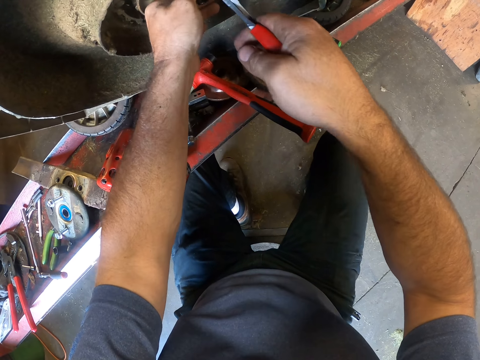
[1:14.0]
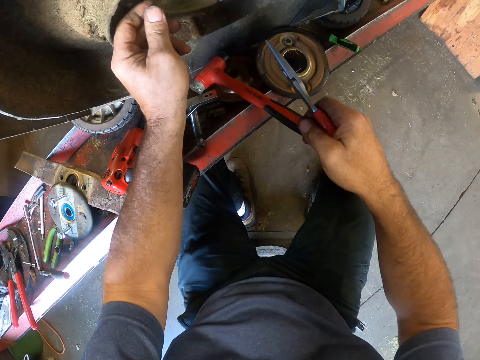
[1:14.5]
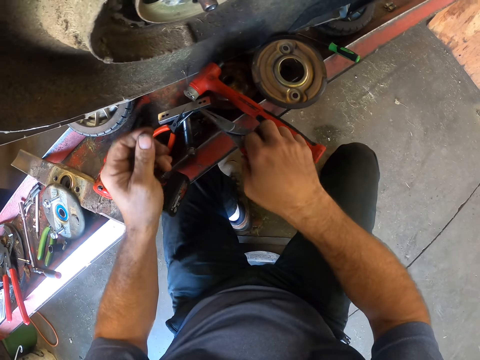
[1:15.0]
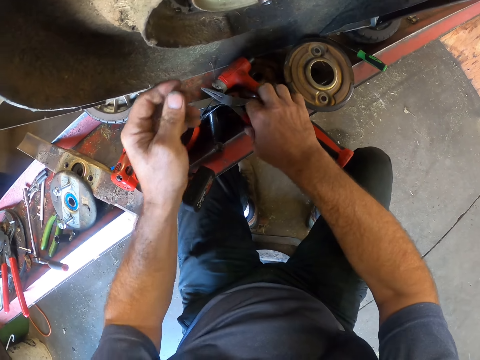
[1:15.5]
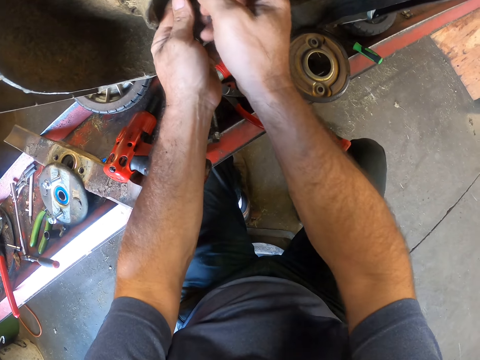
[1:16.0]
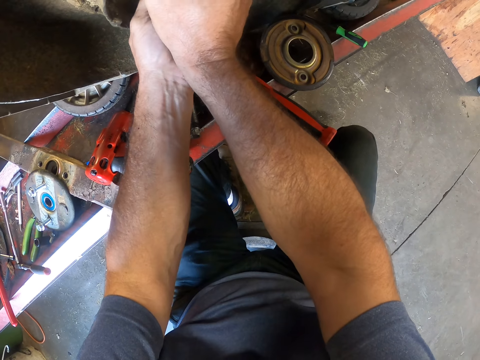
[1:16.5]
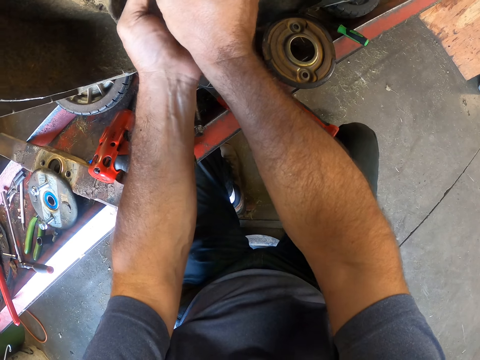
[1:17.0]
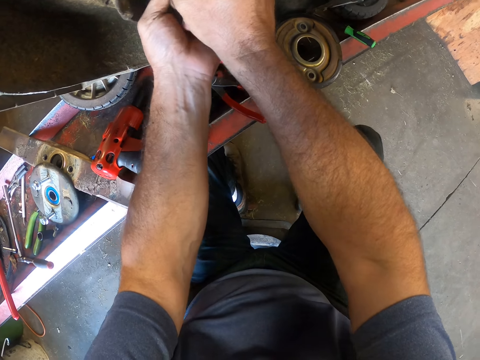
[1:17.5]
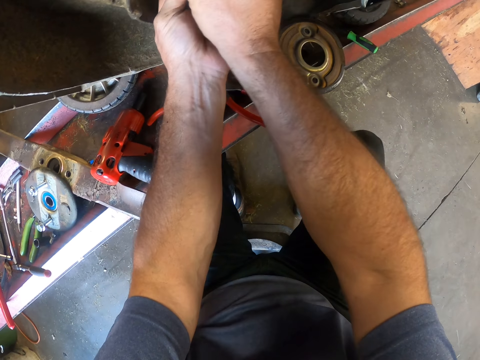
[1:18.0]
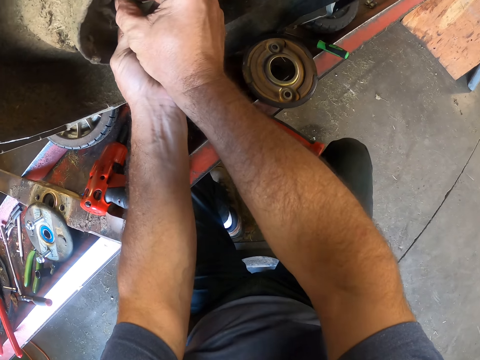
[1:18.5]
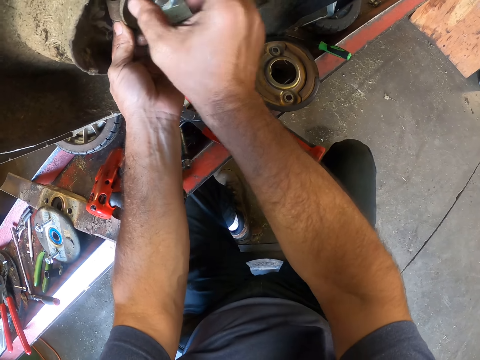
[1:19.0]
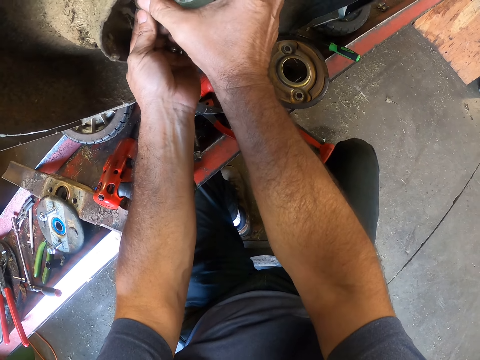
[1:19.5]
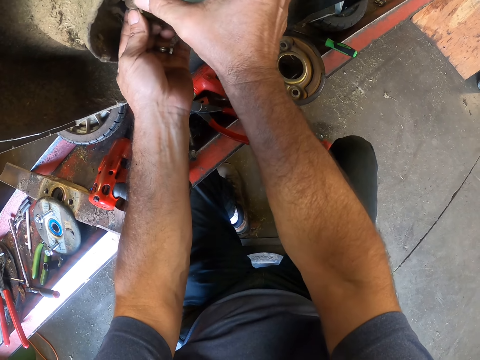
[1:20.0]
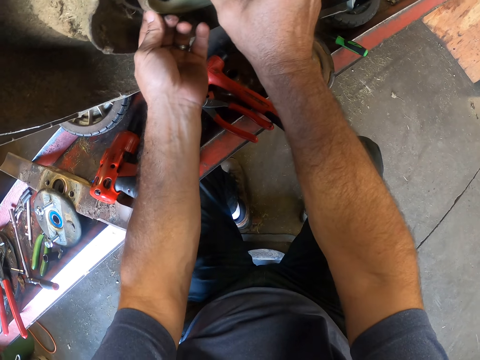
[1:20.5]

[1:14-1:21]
The camera wearer drops the plier on the lift hanger. They adjust the blade adaptor with both hands. They tighten something with their hands.

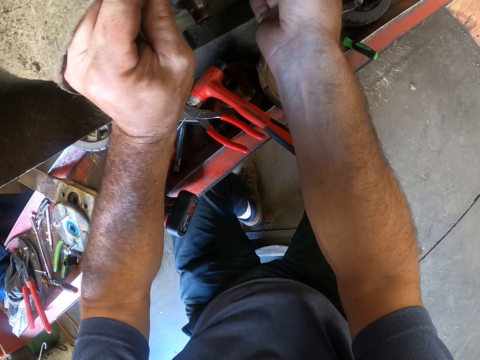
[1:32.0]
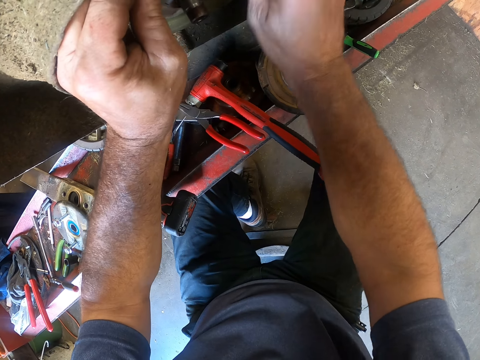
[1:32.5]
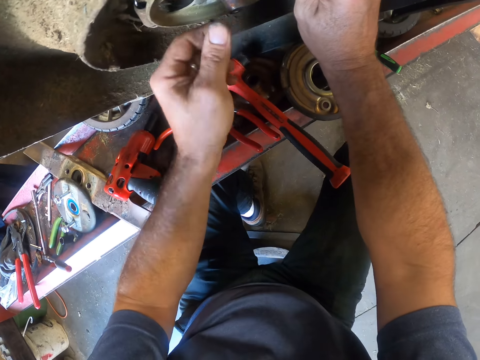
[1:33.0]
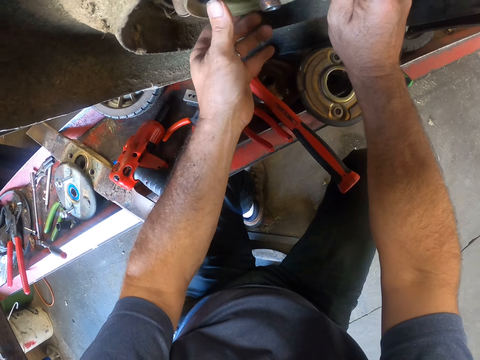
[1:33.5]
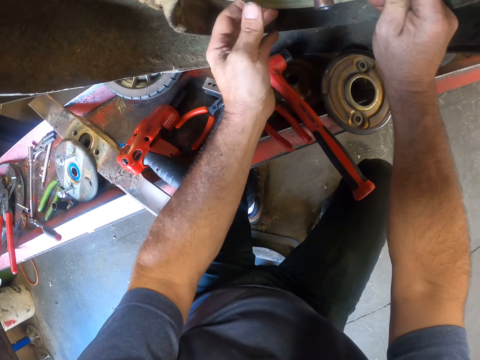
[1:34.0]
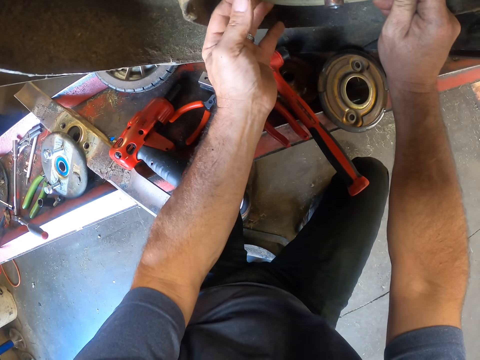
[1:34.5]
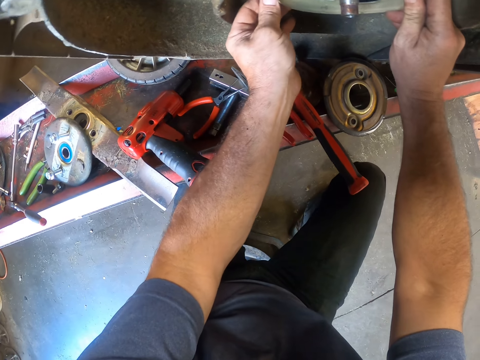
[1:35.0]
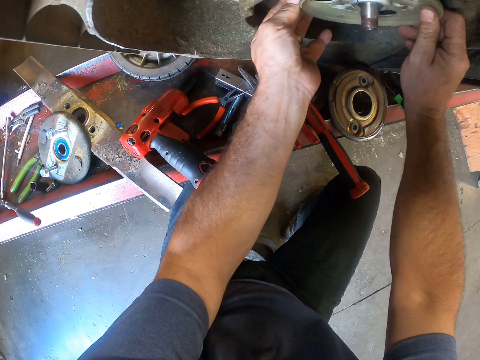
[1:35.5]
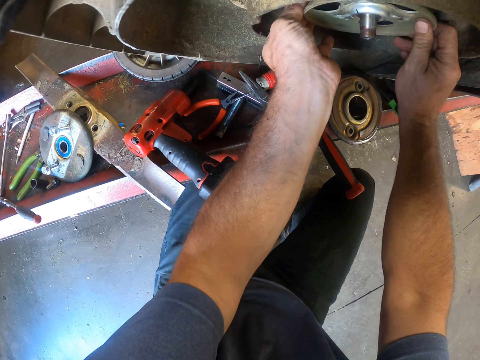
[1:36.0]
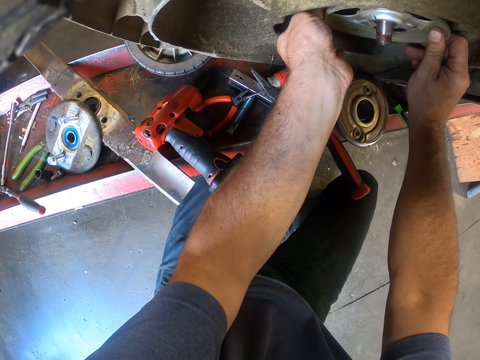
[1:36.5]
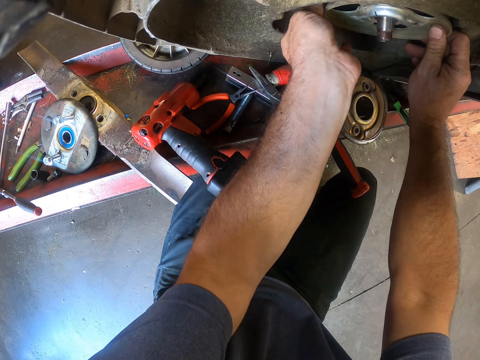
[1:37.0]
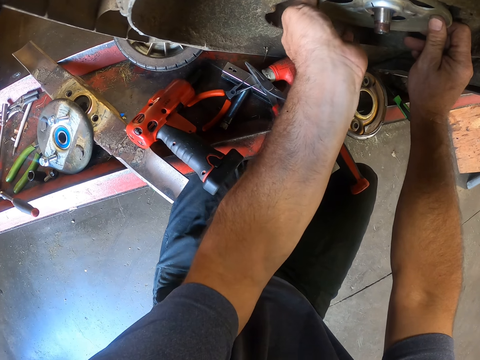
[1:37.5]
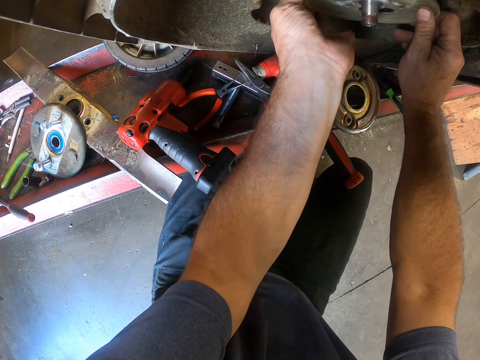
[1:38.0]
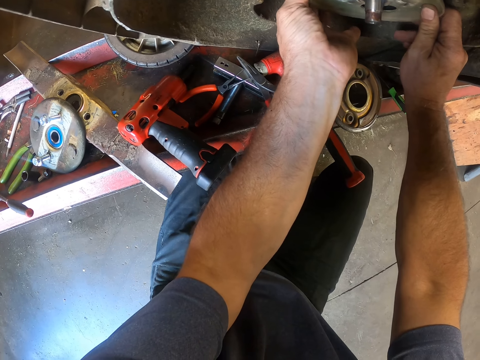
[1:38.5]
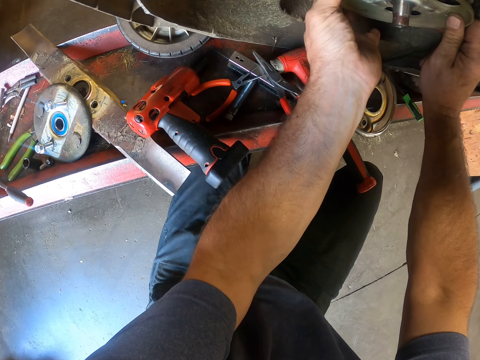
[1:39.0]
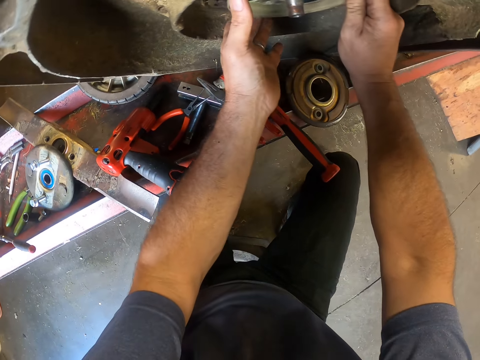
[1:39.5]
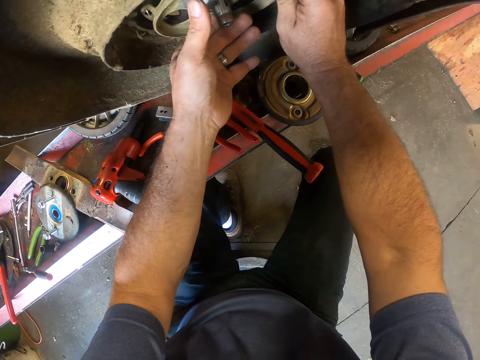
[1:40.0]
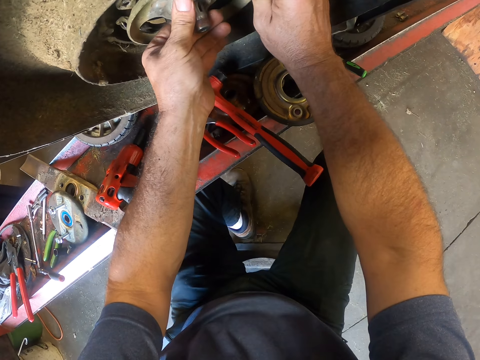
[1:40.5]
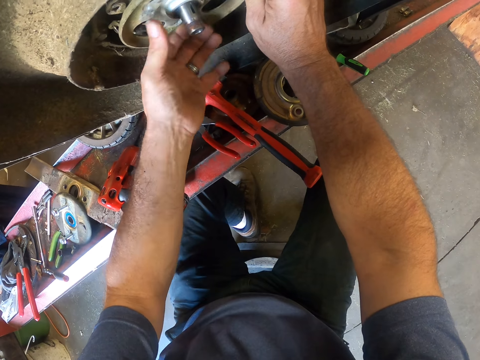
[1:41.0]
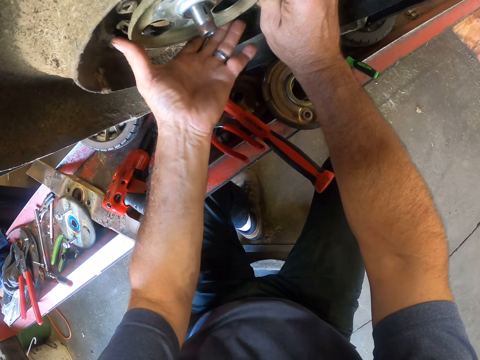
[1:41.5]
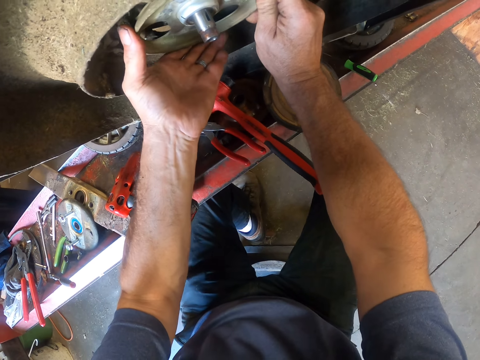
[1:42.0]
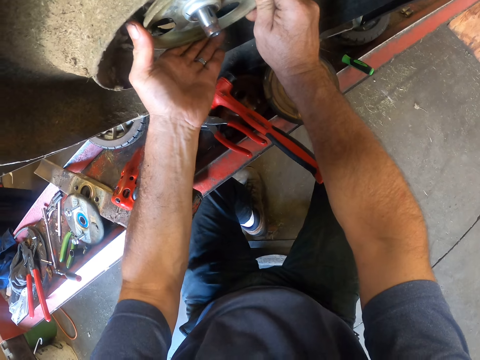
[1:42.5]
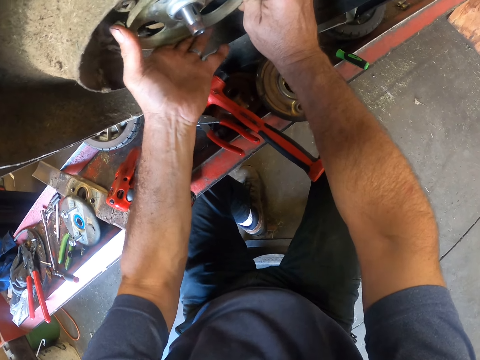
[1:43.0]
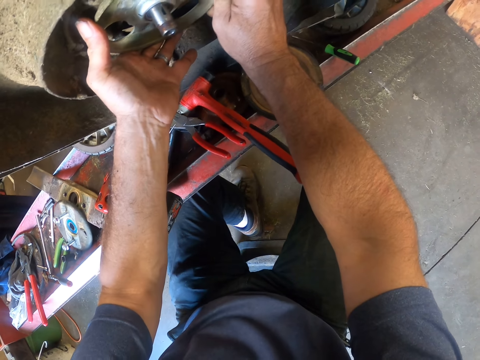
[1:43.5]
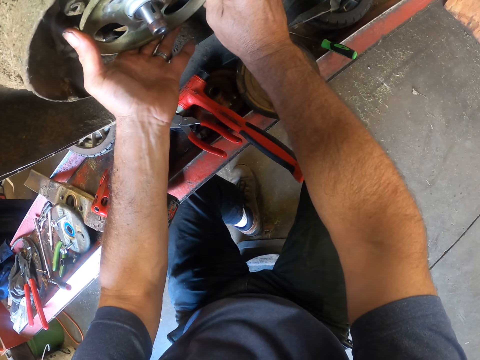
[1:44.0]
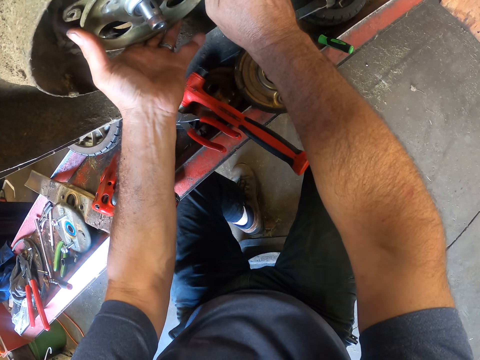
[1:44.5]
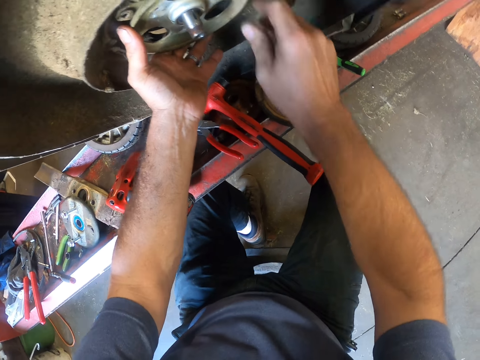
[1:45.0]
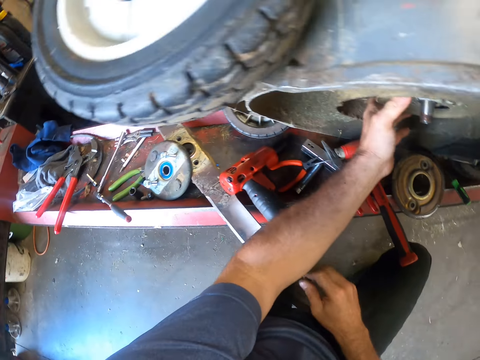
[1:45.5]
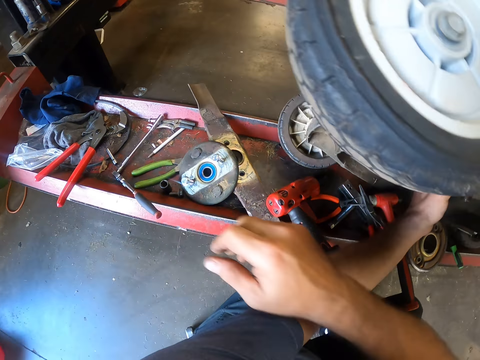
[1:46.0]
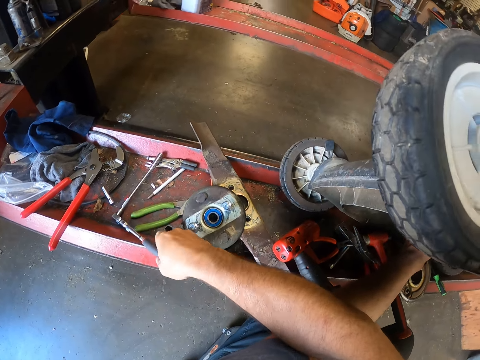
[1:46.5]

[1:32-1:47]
The camera wearer adjusts the blade adaptor with both hands. He touches the wheel rim with his hand. He picks up a socket wrench with his right hand.

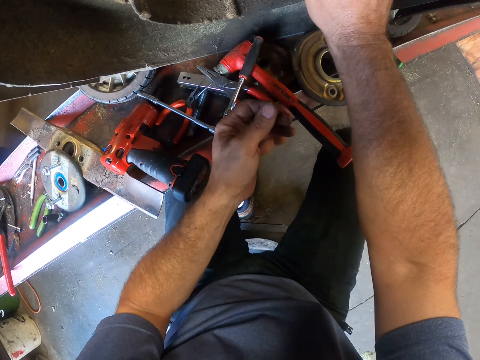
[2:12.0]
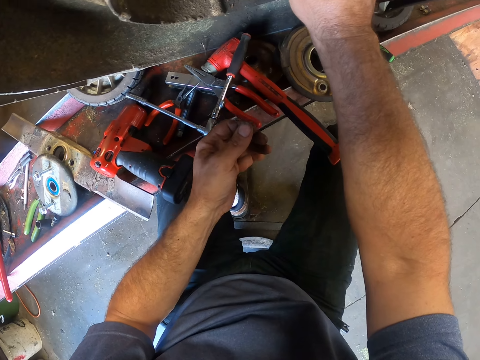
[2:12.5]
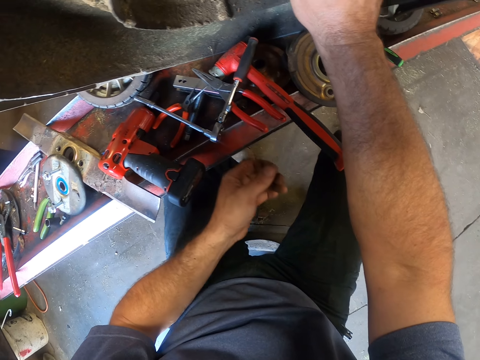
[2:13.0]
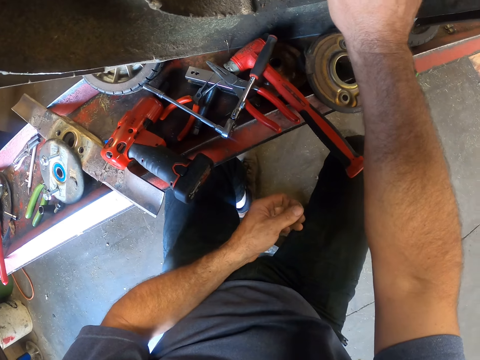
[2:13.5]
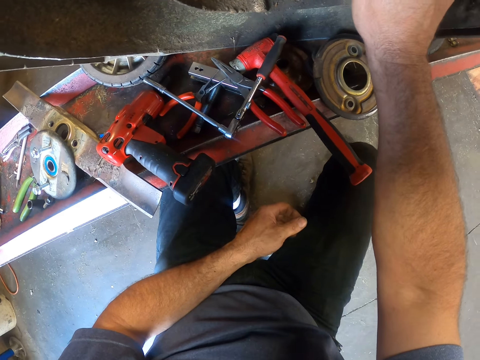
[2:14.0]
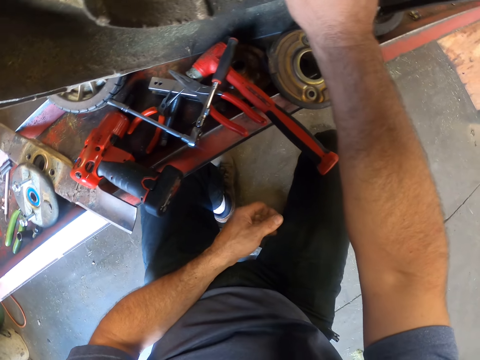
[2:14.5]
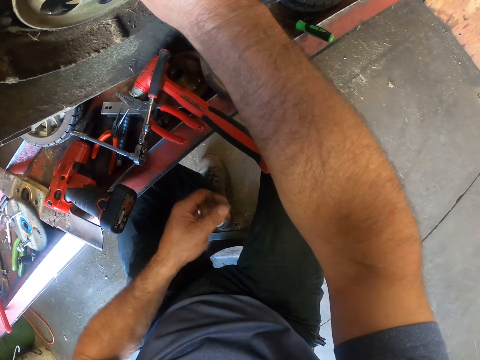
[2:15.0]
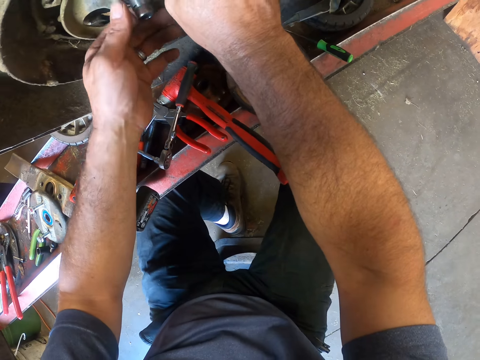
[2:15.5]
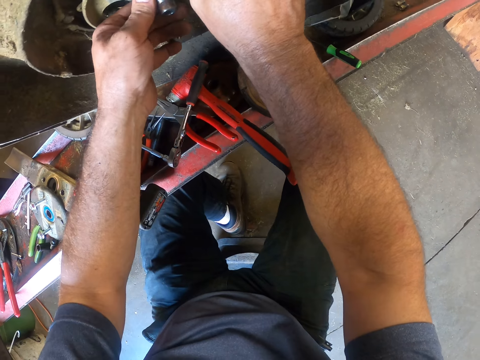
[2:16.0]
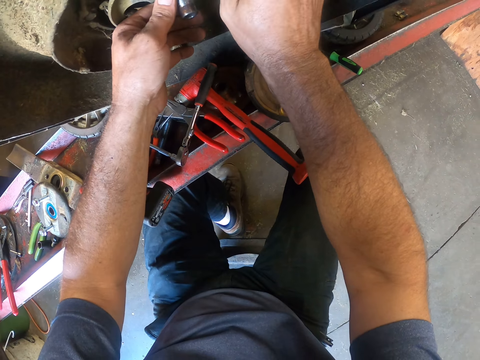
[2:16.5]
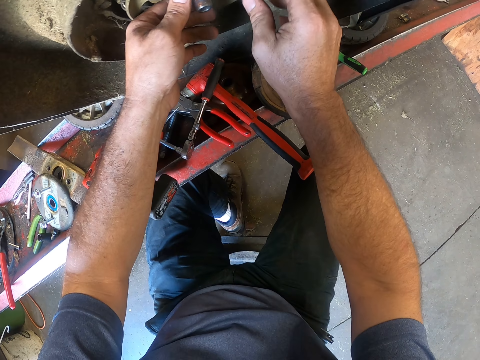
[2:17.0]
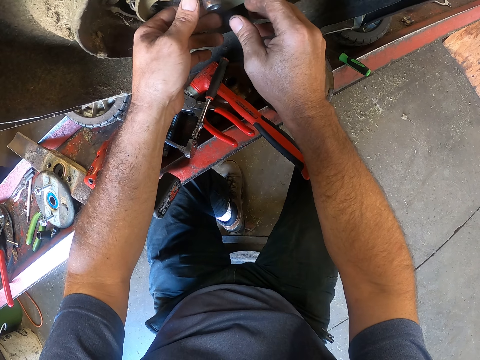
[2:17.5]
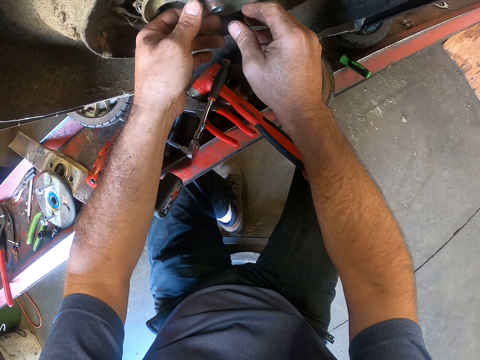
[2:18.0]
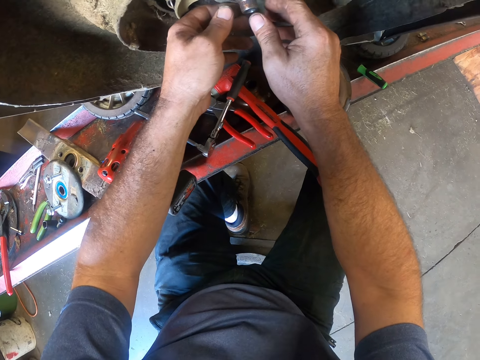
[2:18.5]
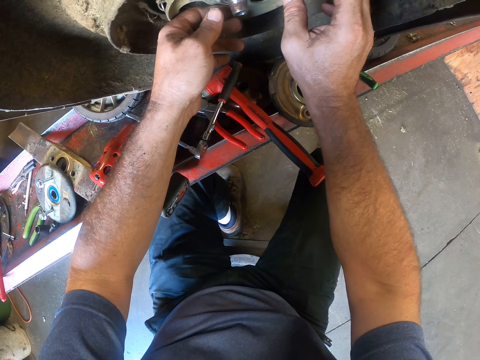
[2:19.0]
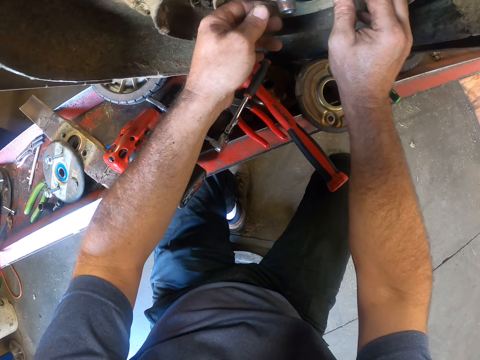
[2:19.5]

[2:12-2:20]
The camera wearer looks at the wheel rim. They touch the wheel rim with a hand.
